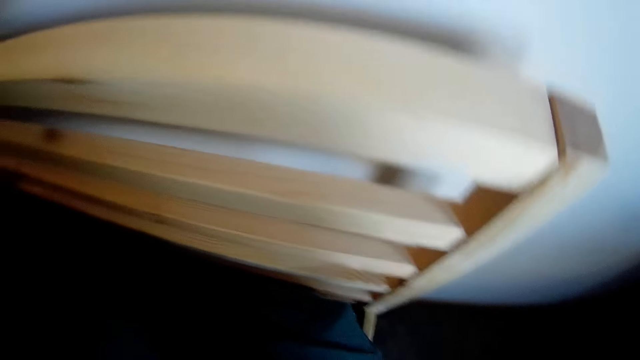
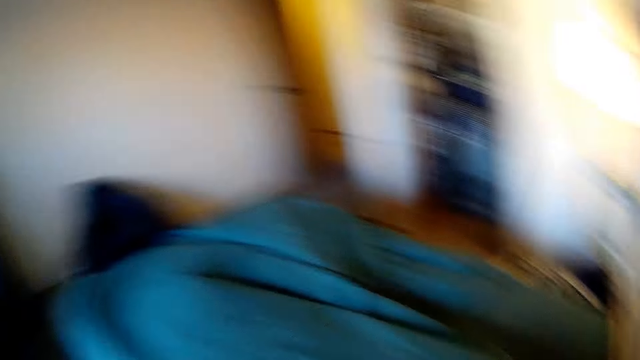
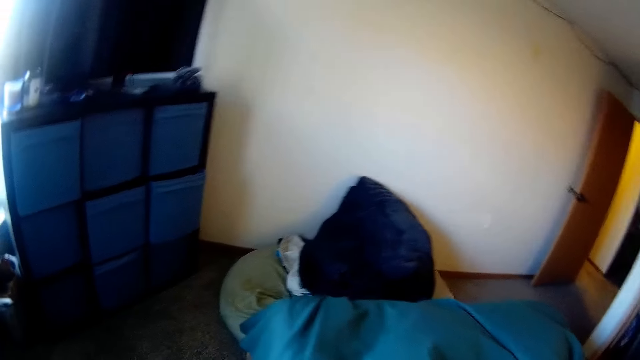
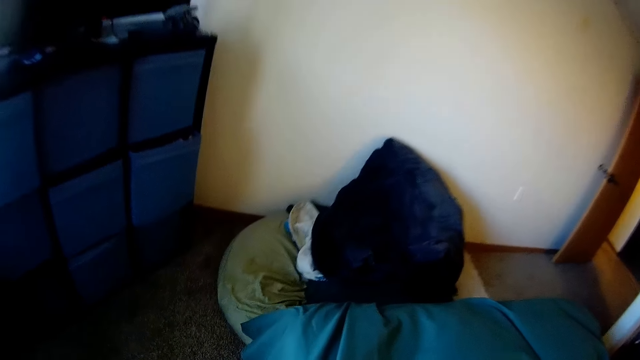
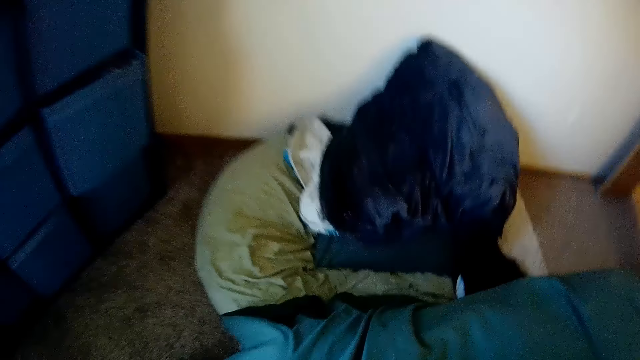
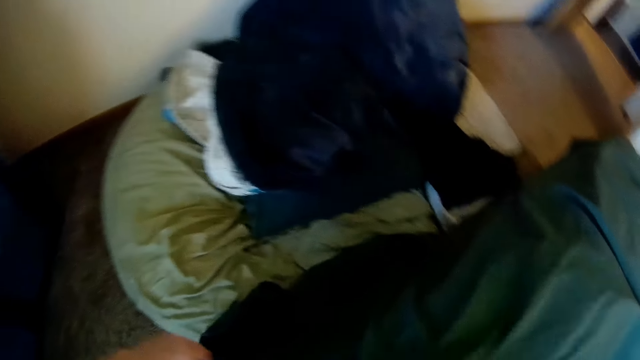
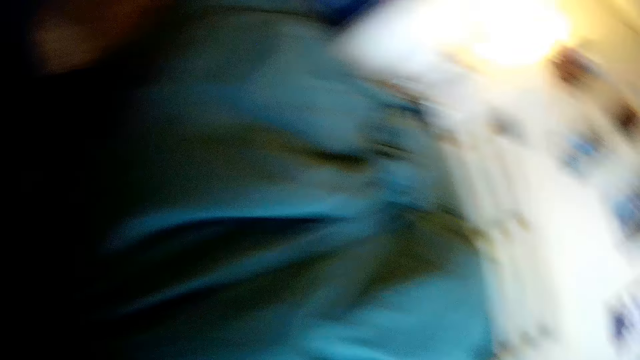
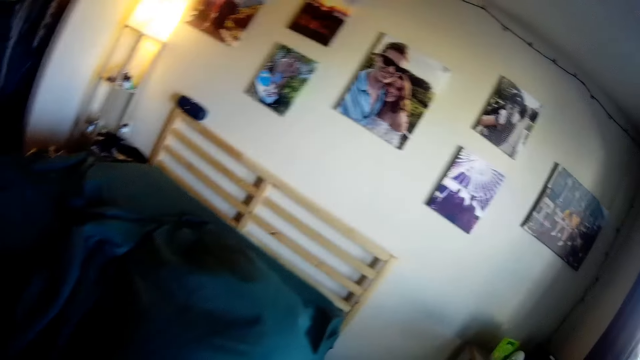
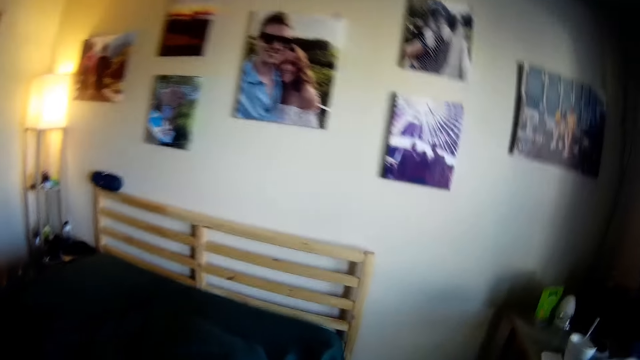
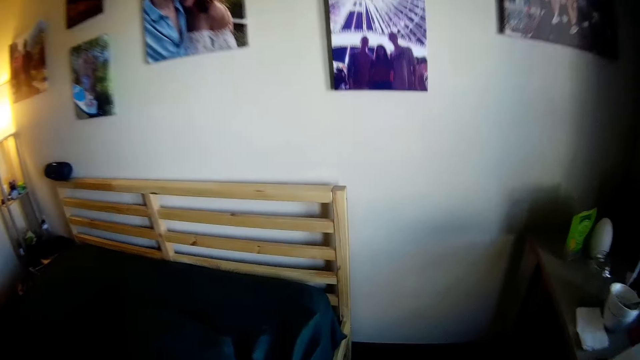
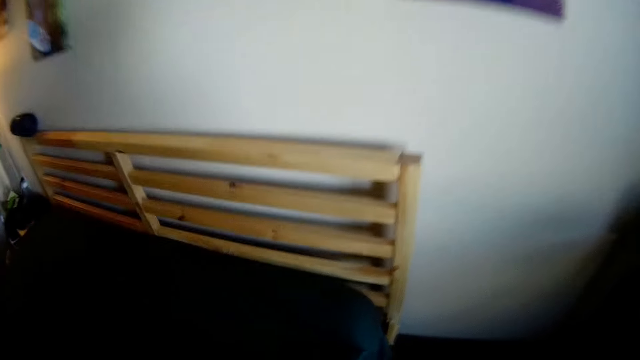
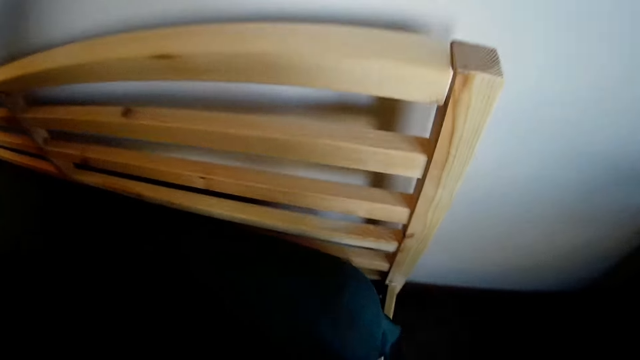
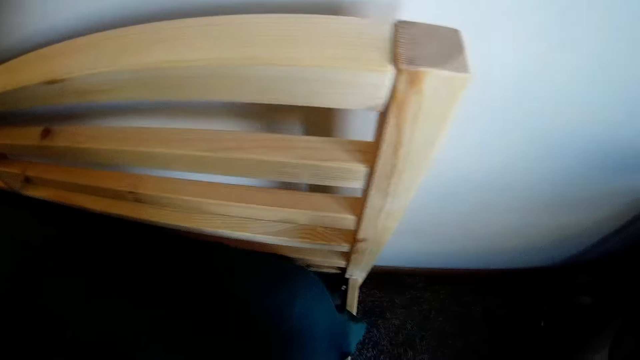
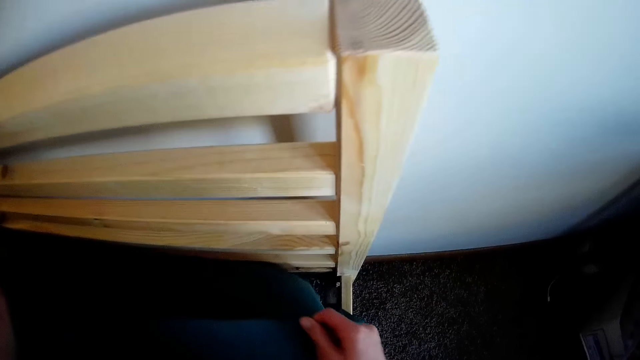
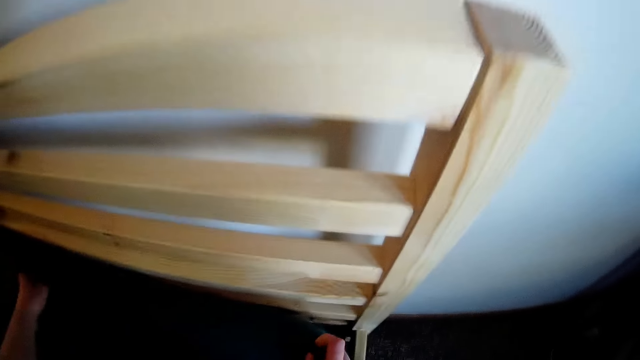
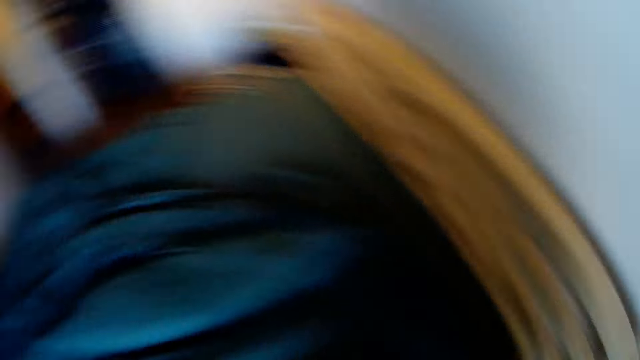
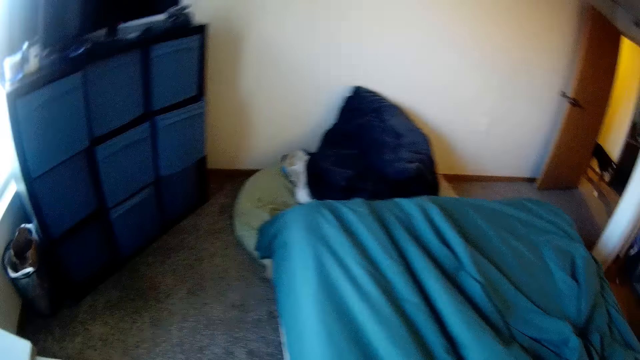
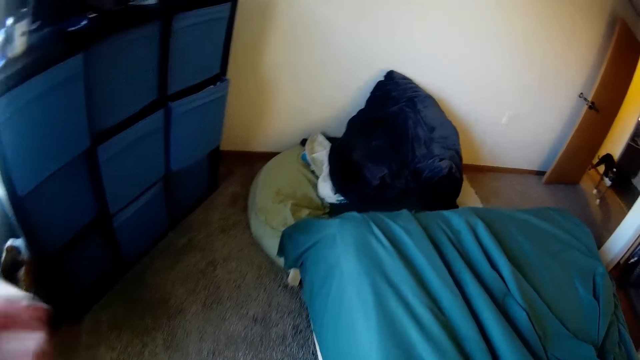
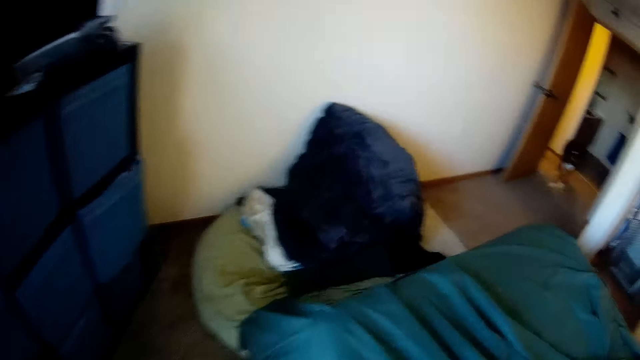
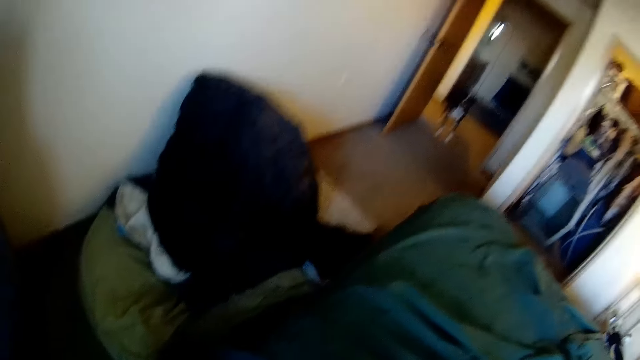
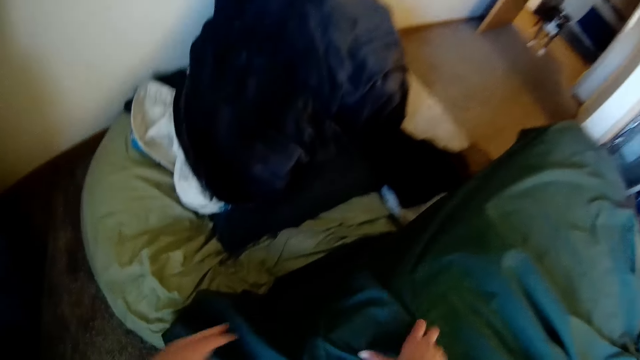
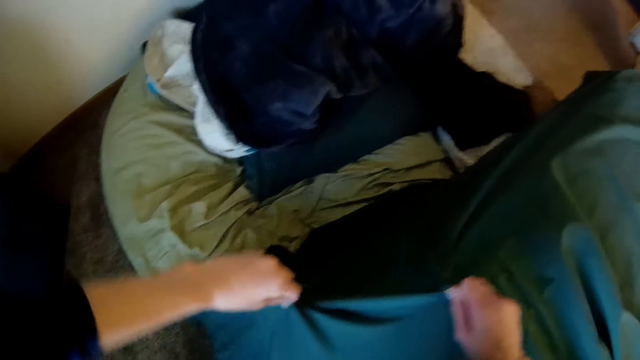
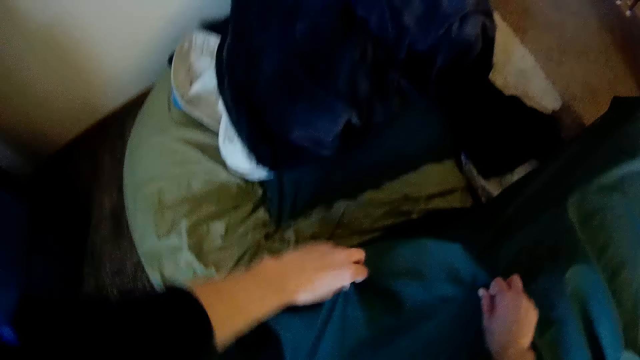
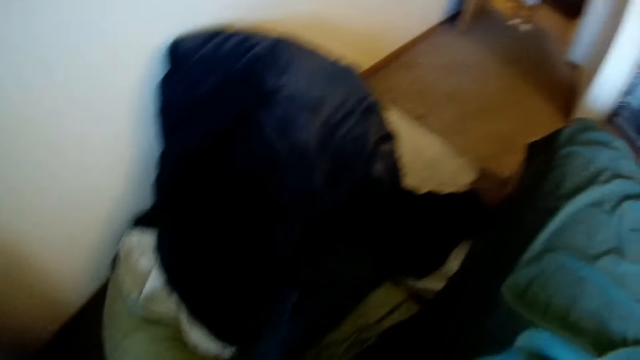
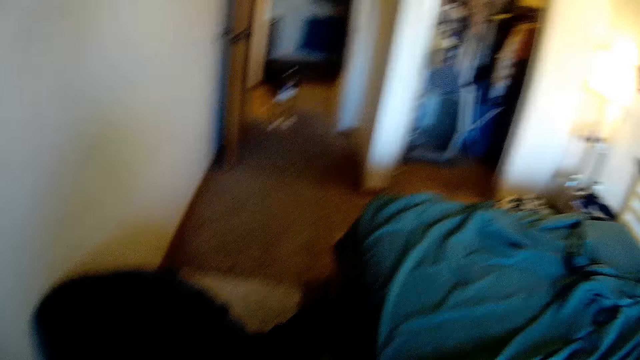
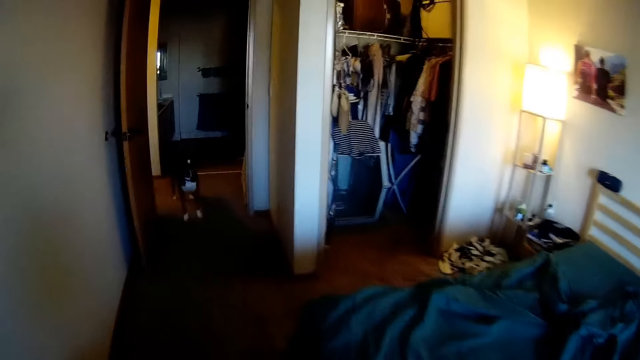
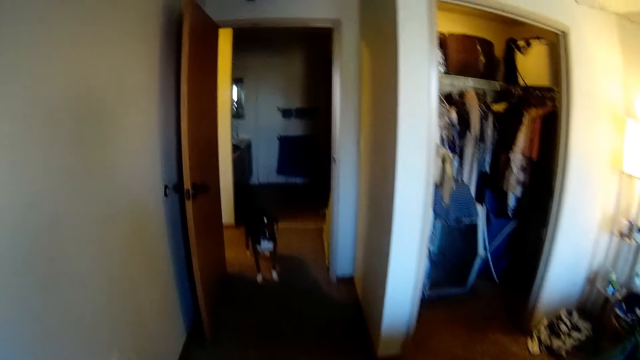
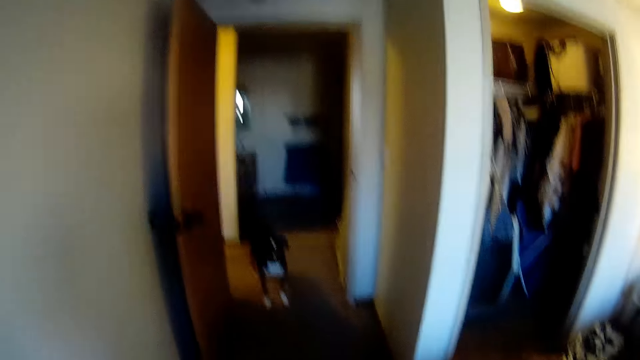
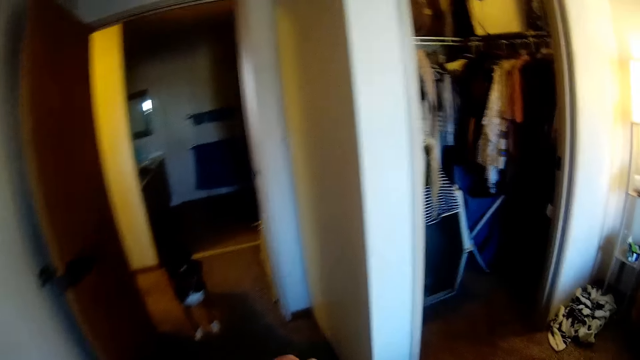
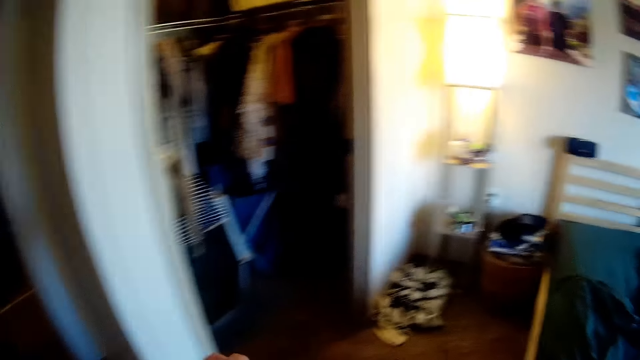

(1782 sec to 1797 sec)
The camera wearer adjusts the bedsheet on the bed. The dog stands by the entrance of the room.
